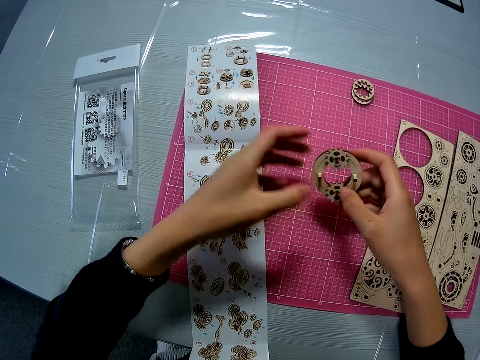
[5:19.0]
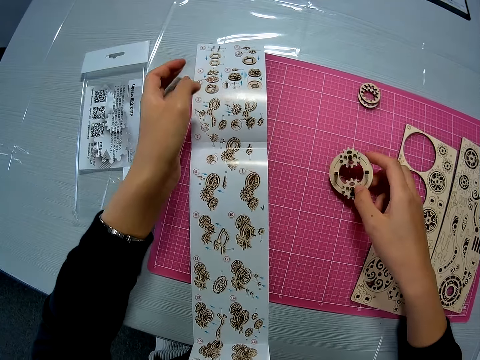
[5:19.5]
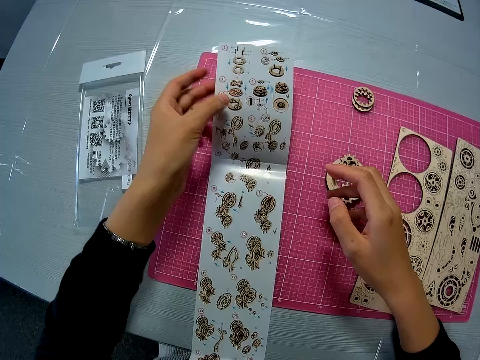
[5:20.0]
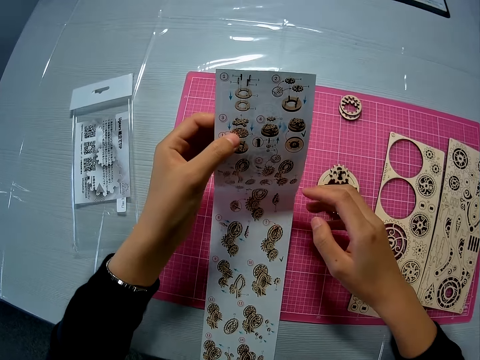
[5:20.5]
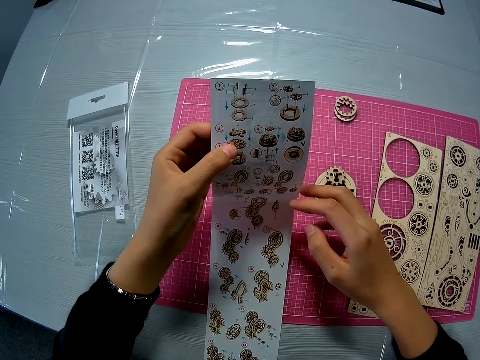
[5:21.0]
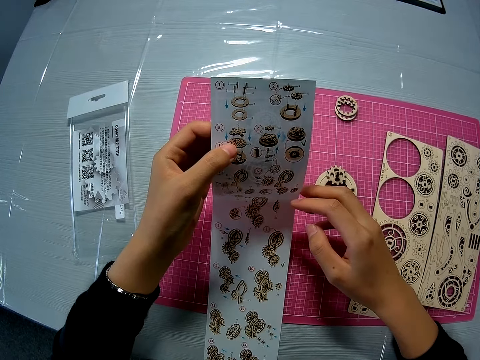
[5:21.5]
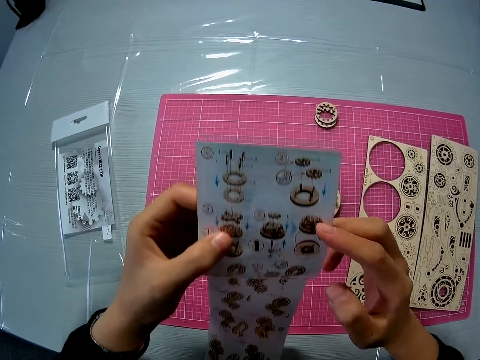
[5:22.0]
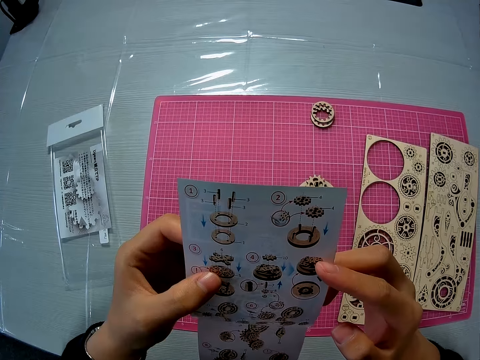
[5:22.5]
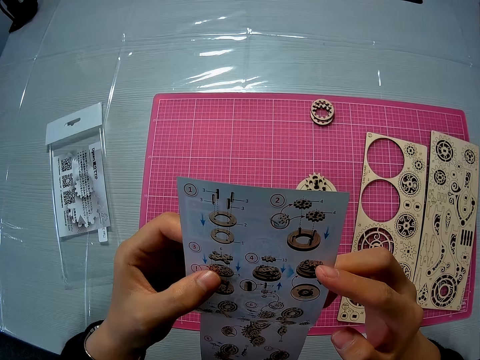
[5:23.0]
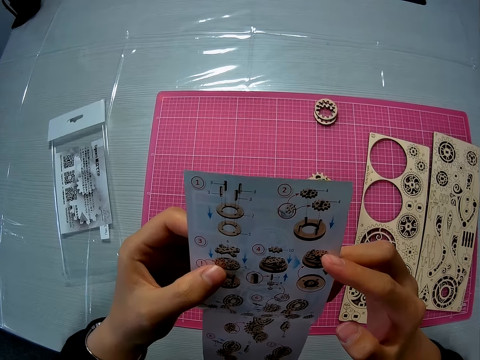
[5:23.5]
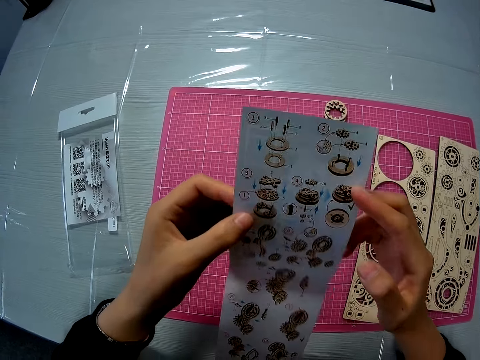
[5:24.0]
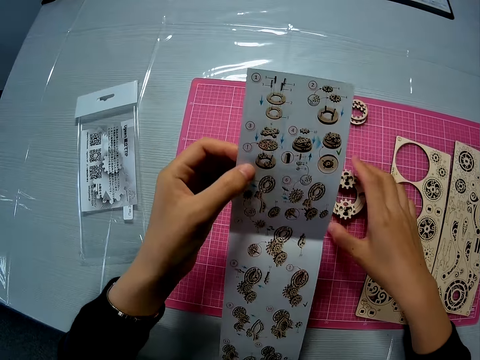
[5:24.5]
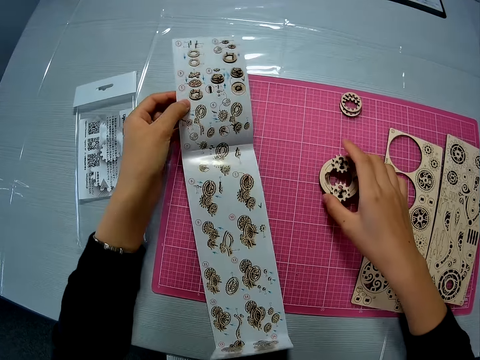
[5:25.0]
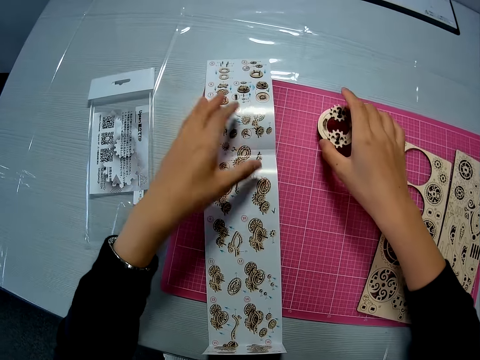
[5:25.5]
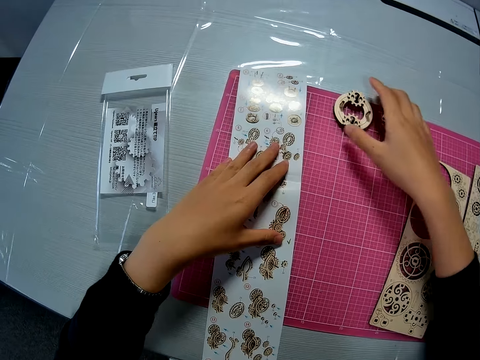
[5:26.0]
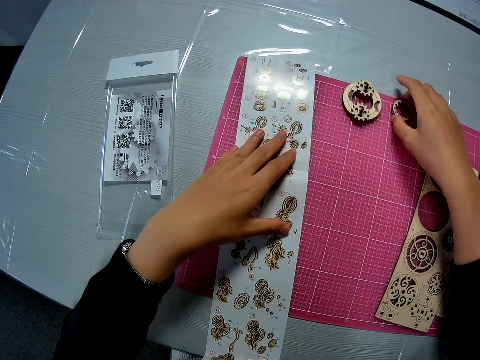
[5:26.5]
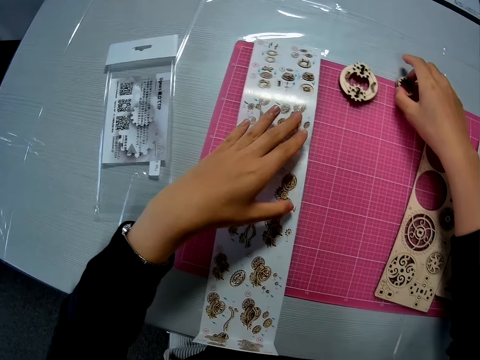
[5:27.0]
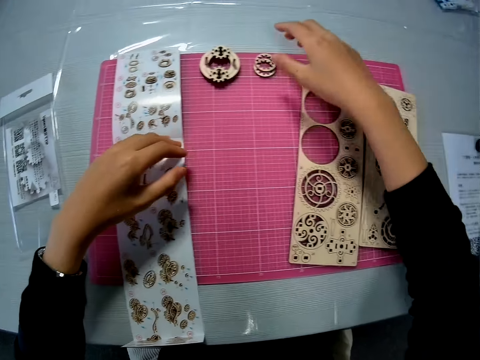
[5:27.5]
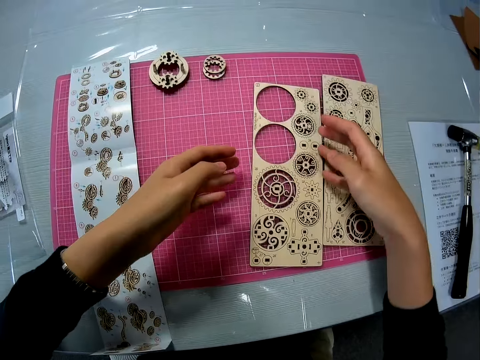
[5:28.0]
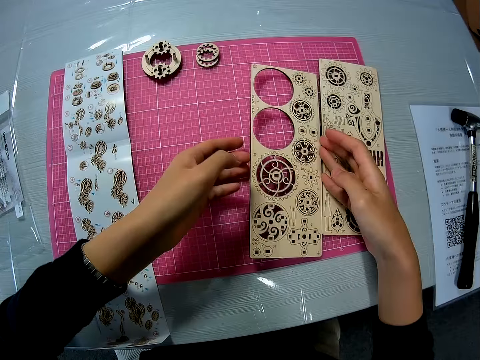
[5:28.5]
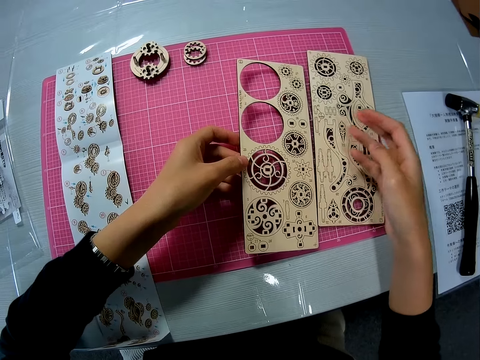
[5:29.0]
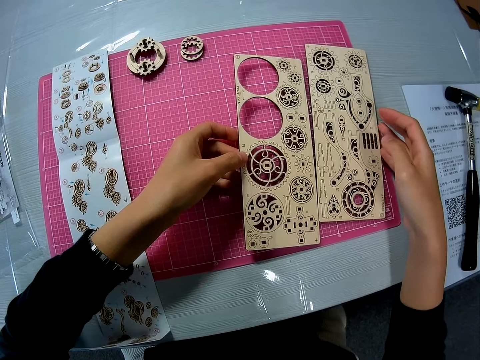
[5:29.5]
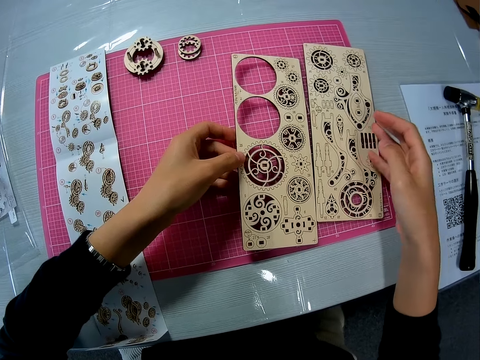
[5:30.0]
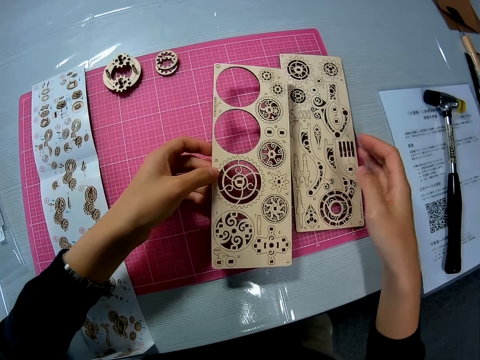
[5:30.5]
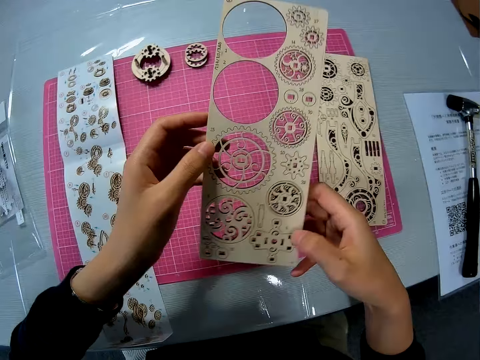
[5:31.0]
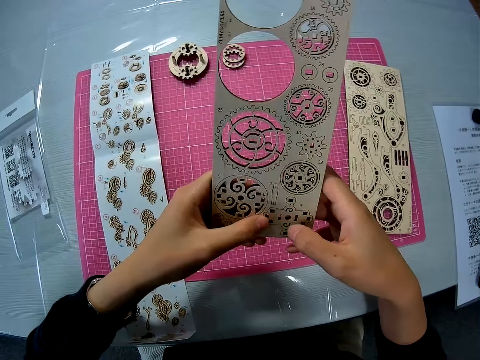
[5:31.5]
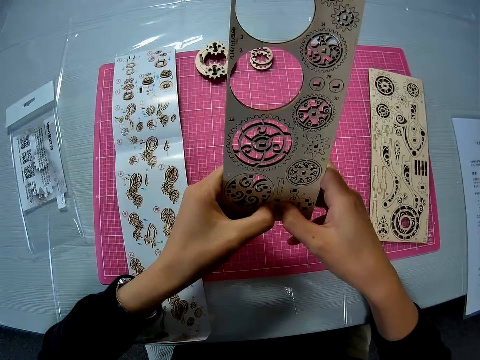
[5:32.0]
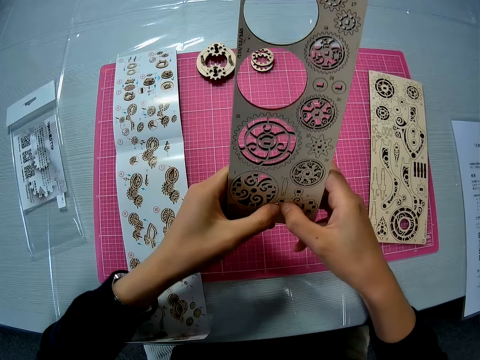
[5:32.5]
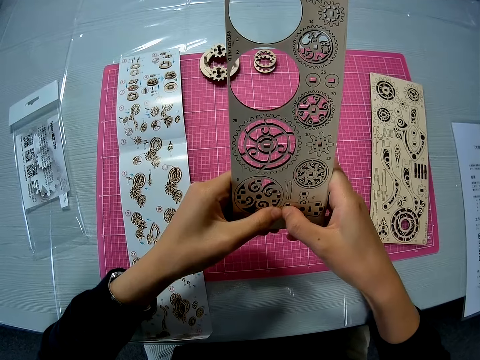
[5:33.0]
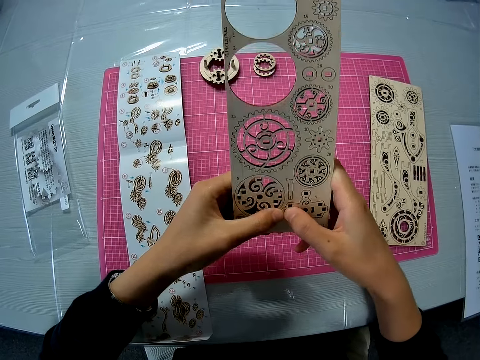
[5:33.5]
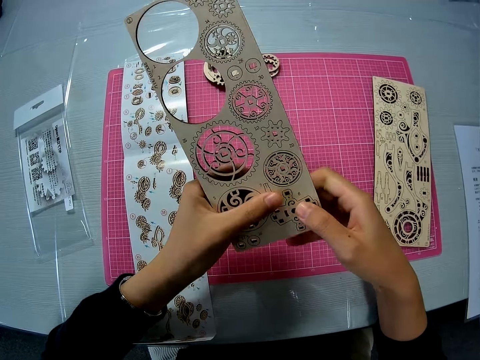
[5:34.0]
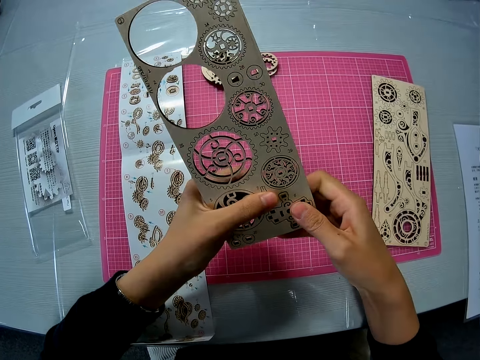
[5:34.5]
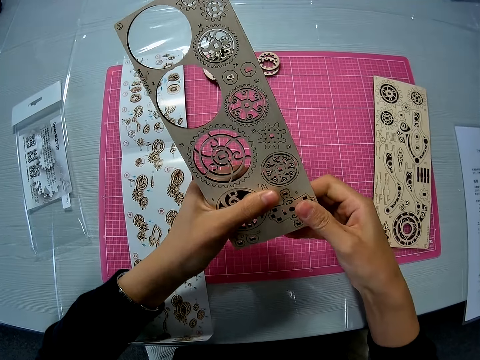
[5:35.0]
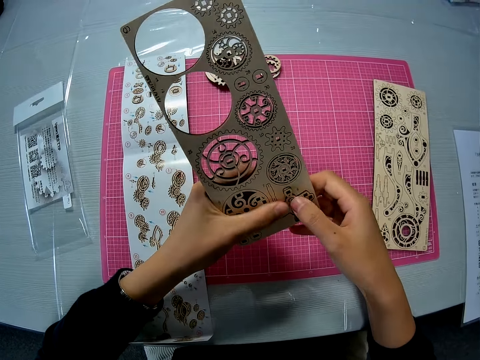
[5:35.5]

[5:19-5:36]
The camera wearer drops the mechanical model on the pink sheet. She takes the laser craft. She raises the instruction manual from the pink sheet. She looks at the laser craft. She moves the mechanical model on the pink sheet. She drops the instruction manual on the pink sheet. She moves the outer puzzle piece on the pink sheet. She picks up a puzzle sheet from the pink sheet. She touches the second puzzle sheet with her right fingers. She looks at the laser craft. She removes another puzzle piece from the puzzle sheet. She presses the laser craft.

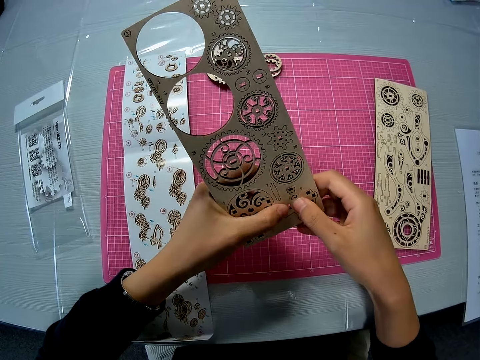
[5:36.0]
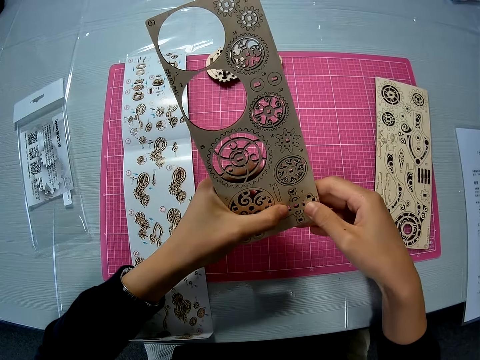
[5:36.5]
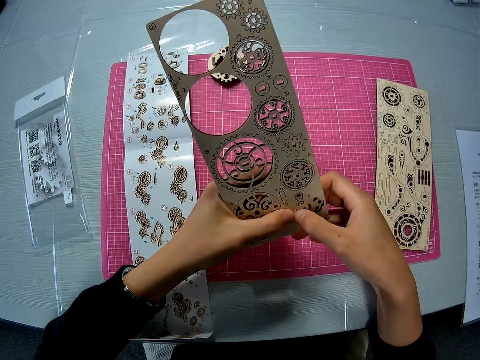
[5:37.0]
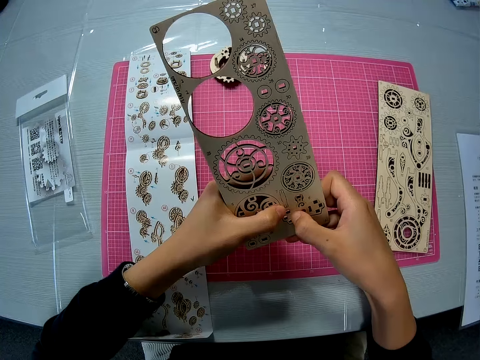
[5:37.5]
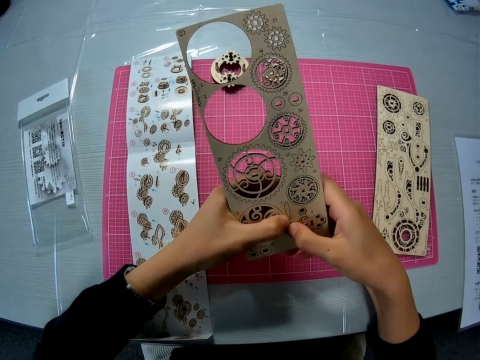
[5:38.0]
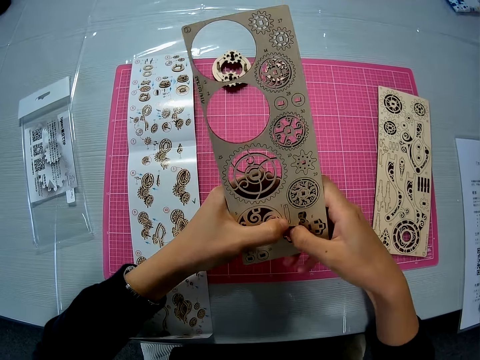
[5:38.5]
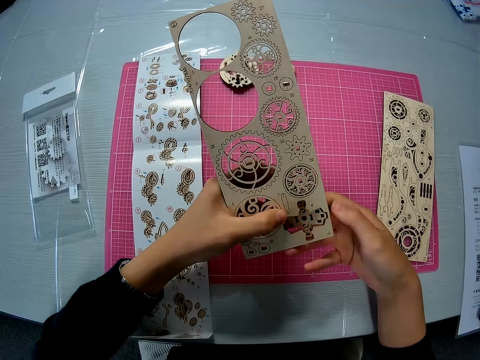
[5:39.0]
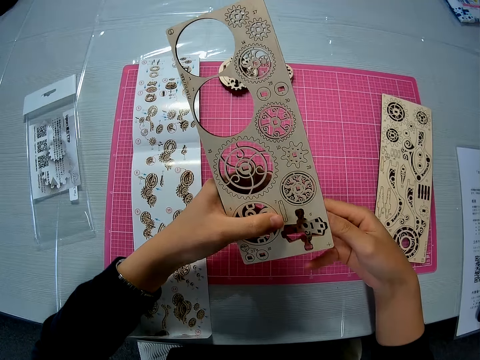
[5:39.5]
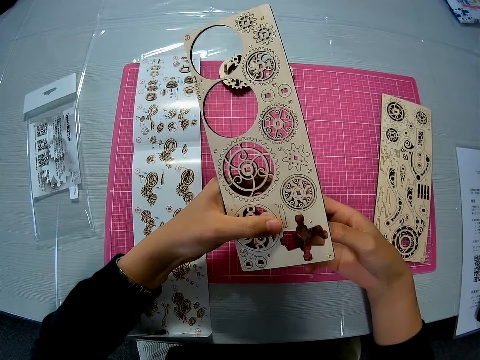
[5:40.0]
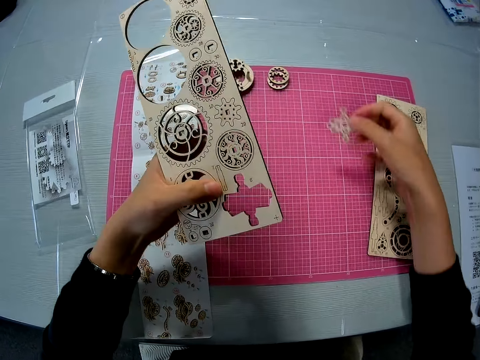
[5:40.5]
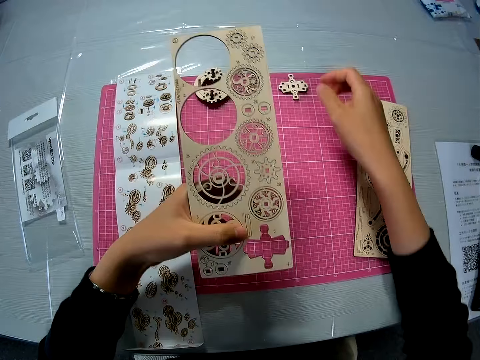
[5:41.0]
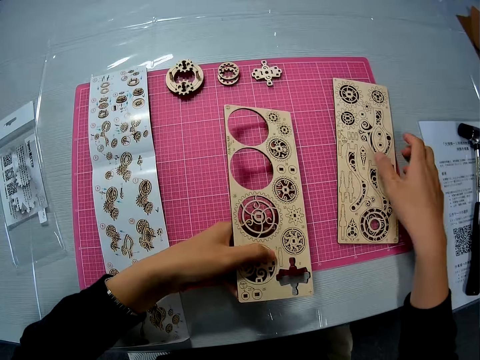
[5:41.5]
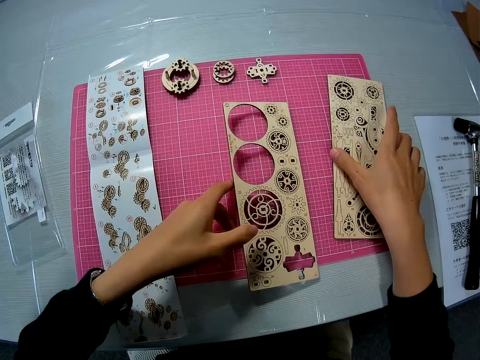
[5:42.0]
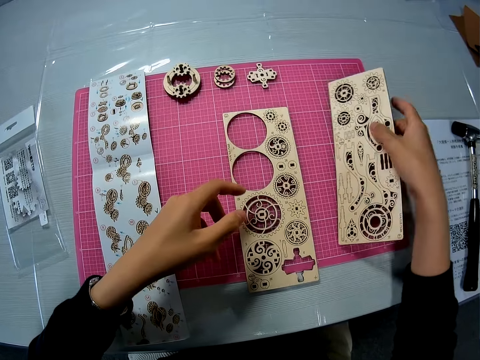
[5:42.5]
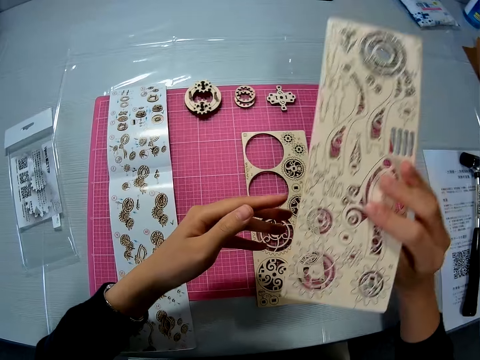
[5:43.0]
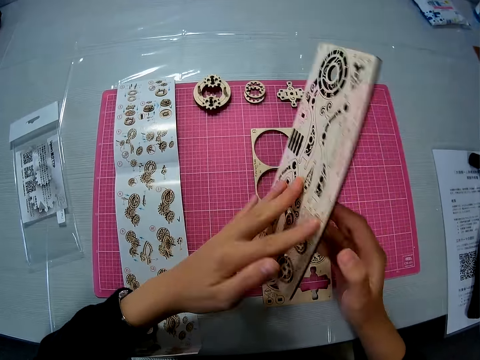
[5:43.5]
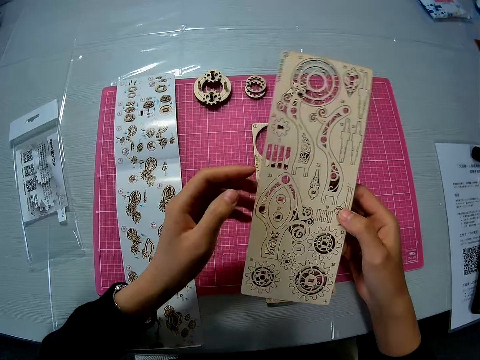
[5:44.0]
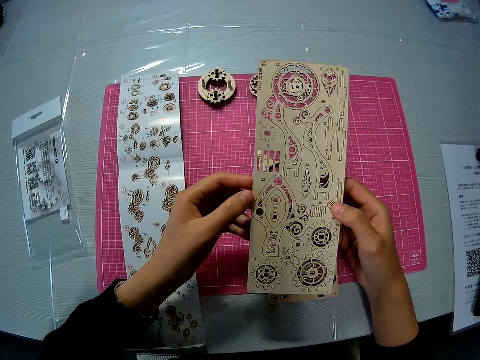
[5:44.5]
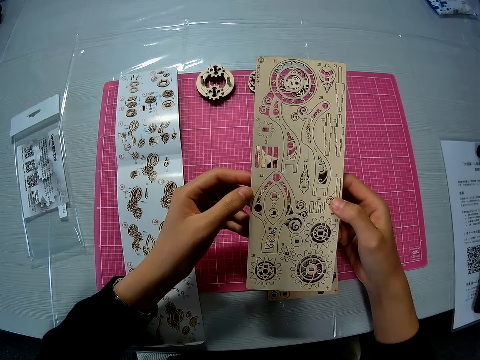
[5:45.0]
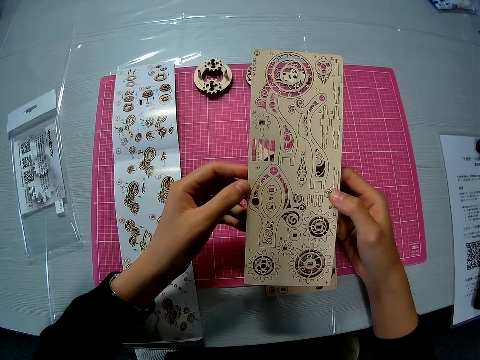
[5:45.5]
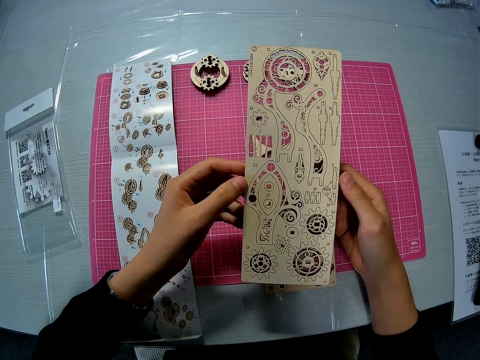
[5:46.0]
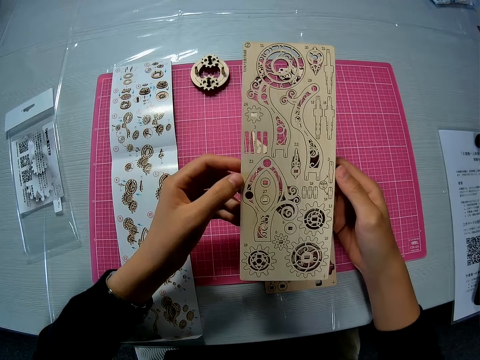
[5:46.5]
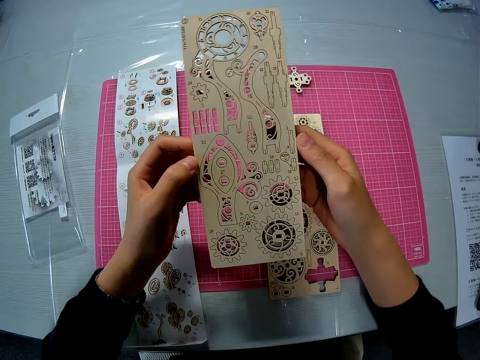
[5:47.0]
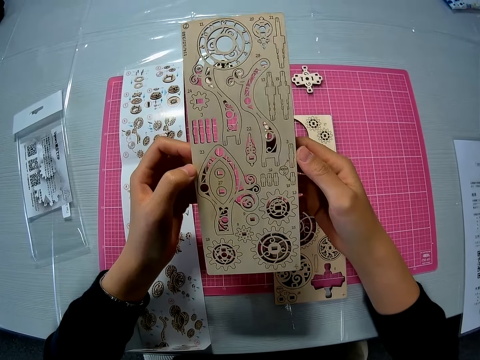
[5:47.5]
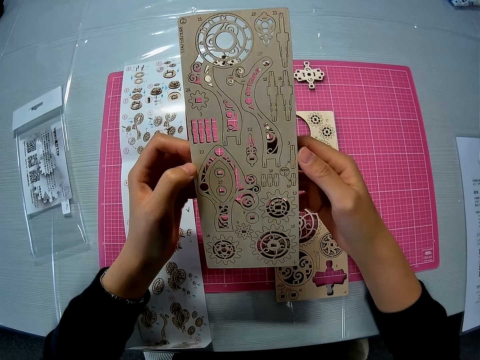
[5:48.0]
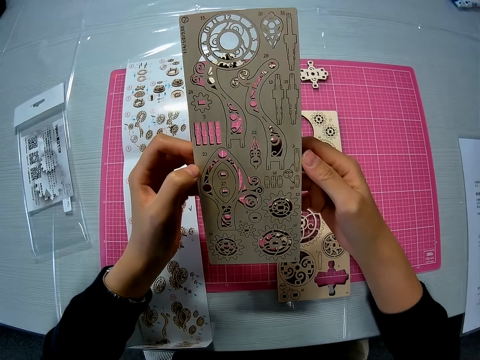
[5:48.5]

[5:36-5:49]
The camera wearer removes the laser cut from the laser craft. They drop the puzzle piece on the pink sheet. They drop the puzzle sheet on the pink sheet. They pick up the second puzzle sheet from the pink sheet and turn the puzzle sheet around. They hold the puzzle sheet with both hands. They look at the laser craft. They move the puzzle sheet briefly.
